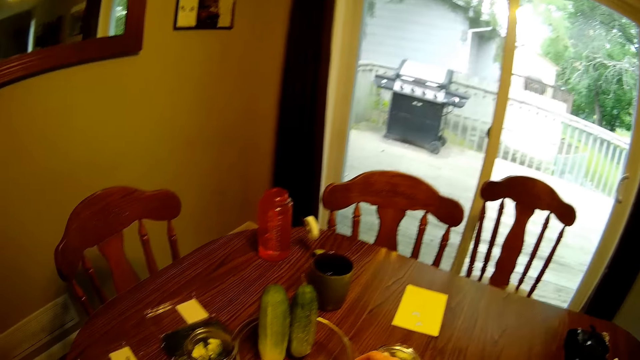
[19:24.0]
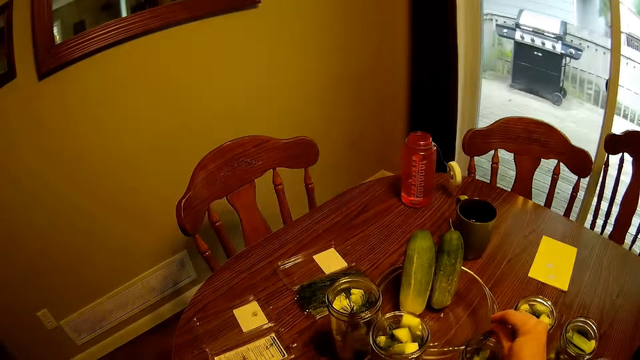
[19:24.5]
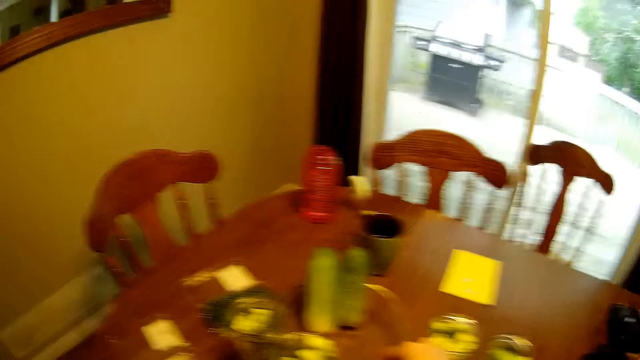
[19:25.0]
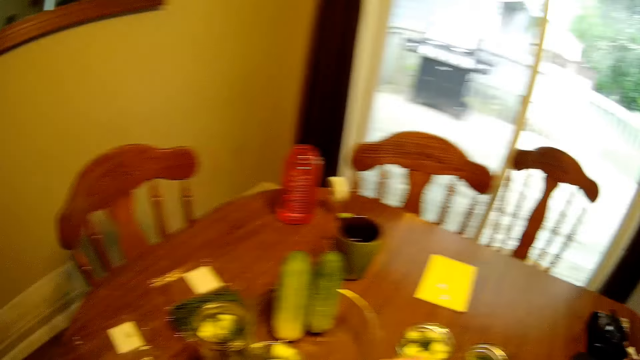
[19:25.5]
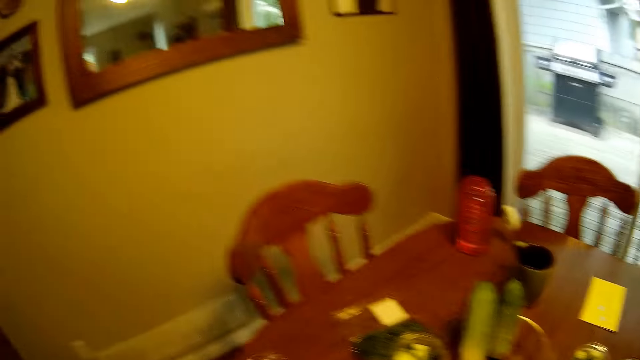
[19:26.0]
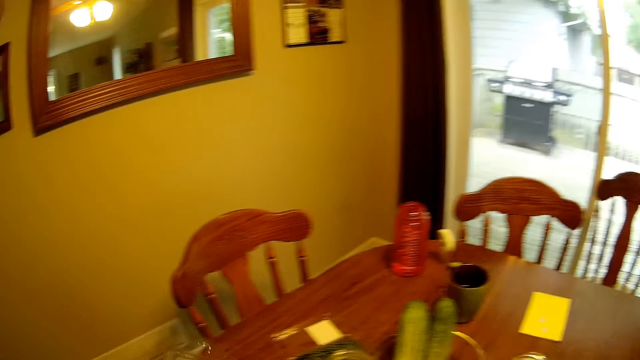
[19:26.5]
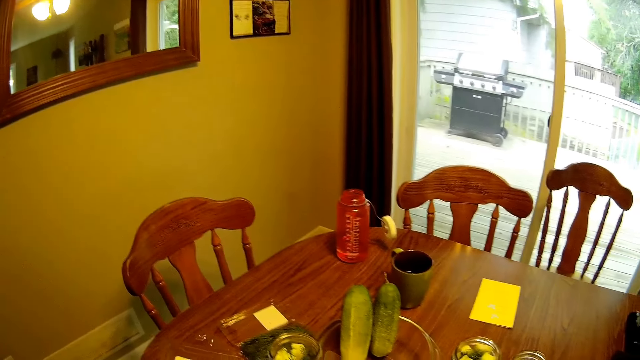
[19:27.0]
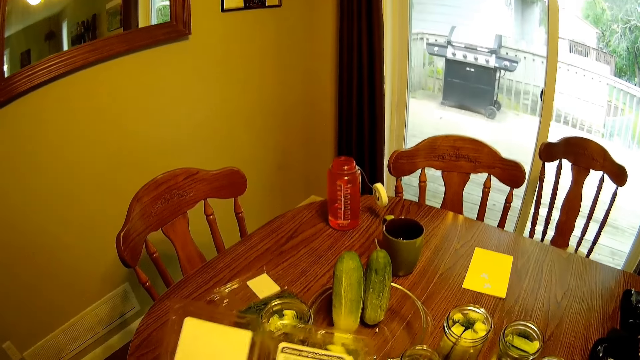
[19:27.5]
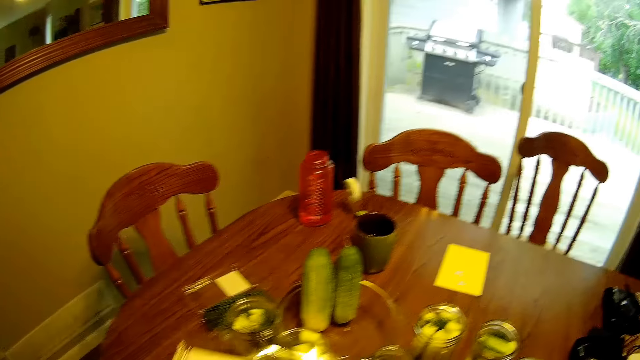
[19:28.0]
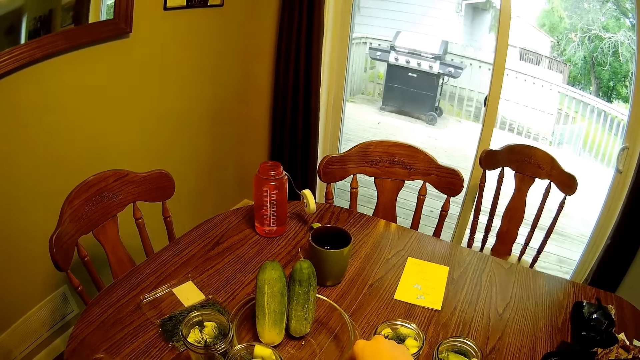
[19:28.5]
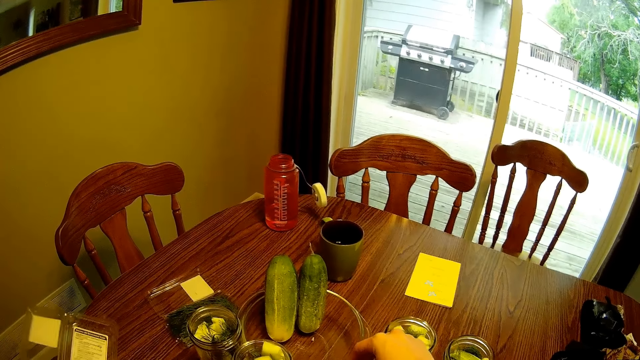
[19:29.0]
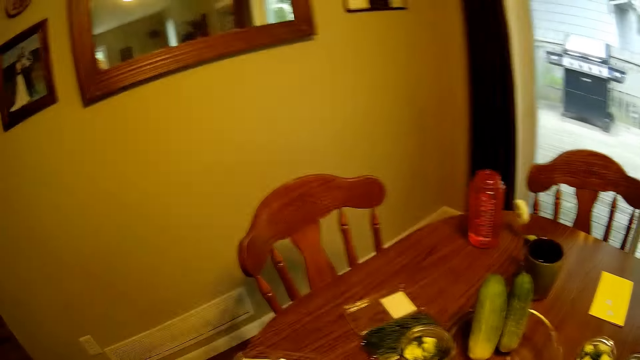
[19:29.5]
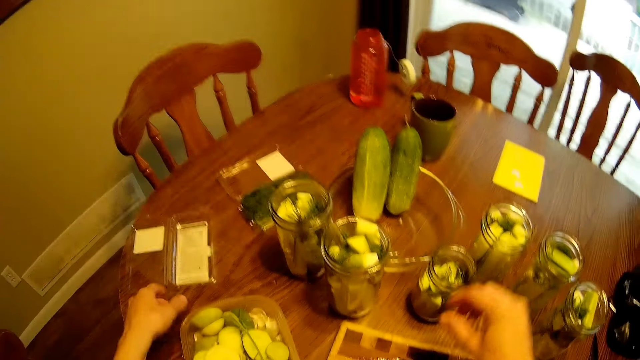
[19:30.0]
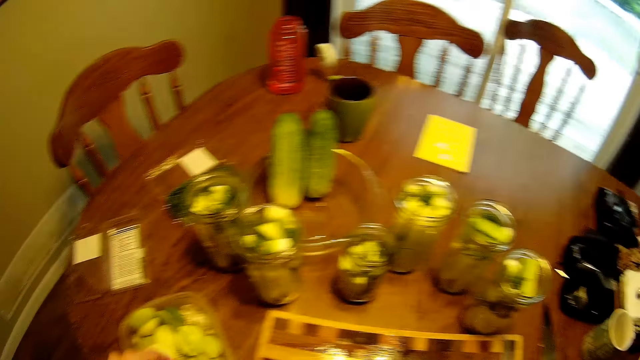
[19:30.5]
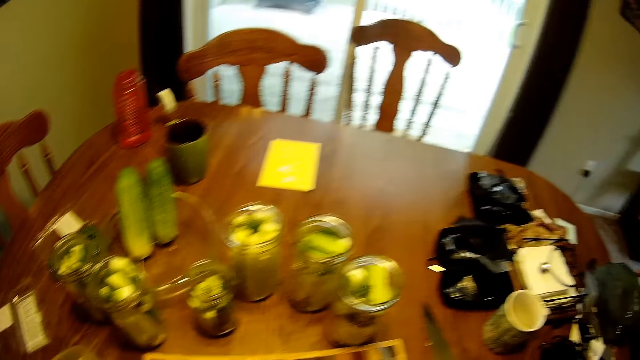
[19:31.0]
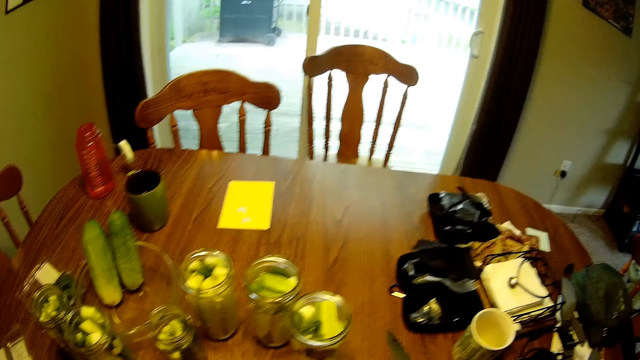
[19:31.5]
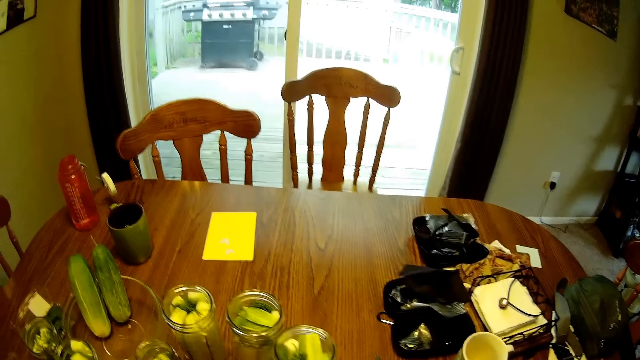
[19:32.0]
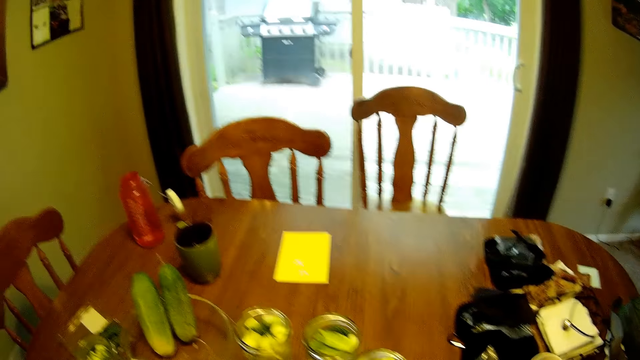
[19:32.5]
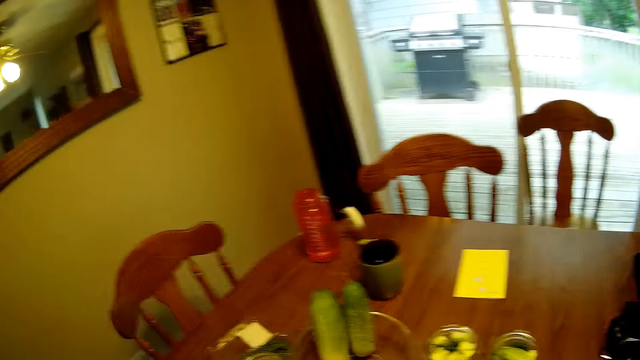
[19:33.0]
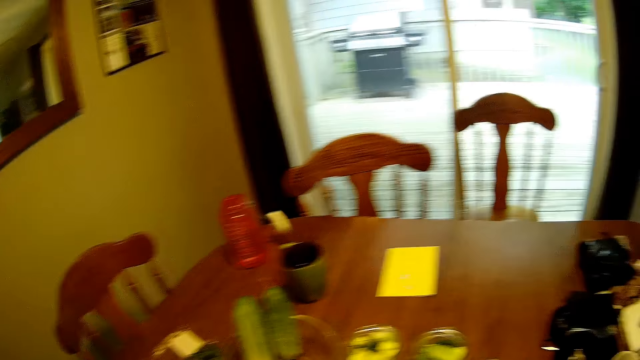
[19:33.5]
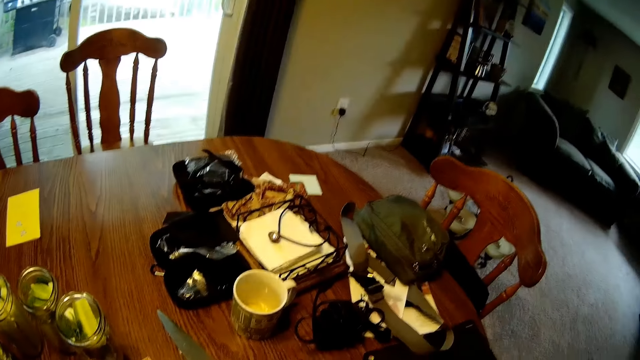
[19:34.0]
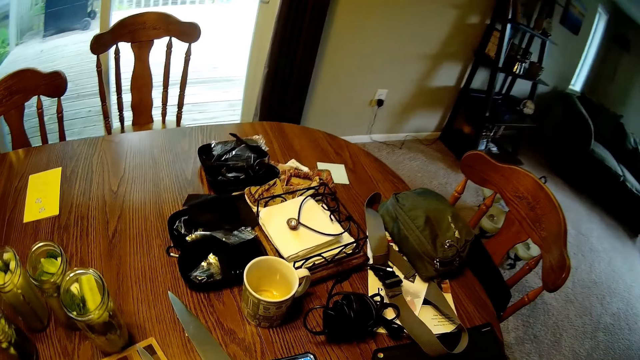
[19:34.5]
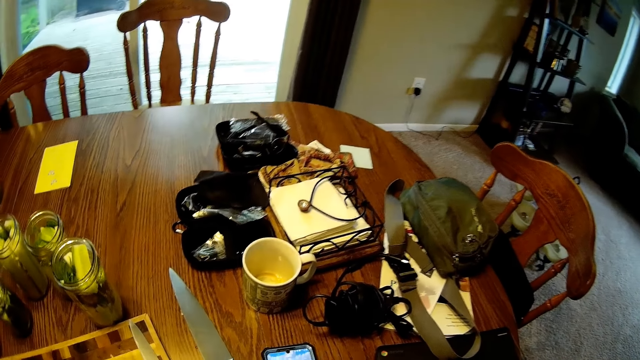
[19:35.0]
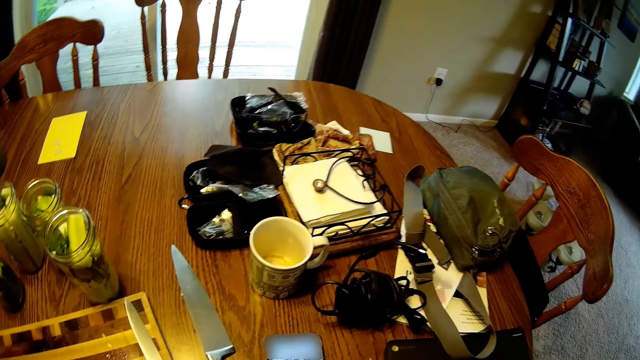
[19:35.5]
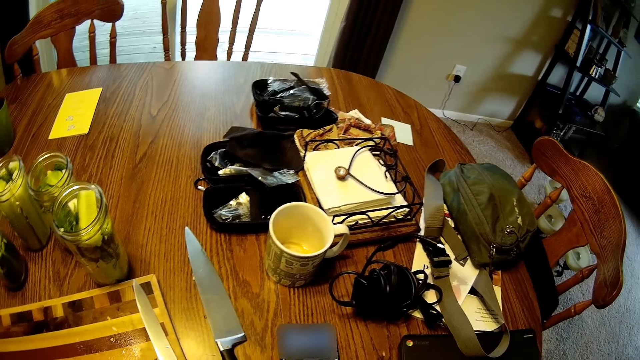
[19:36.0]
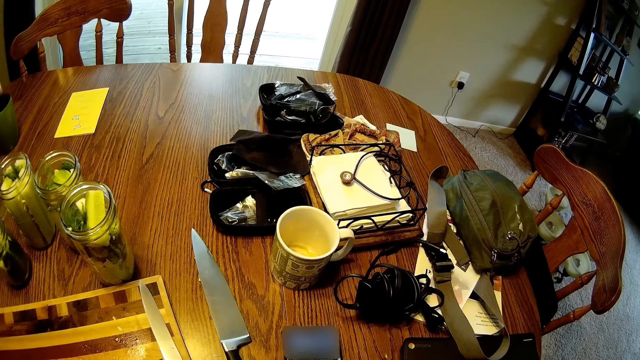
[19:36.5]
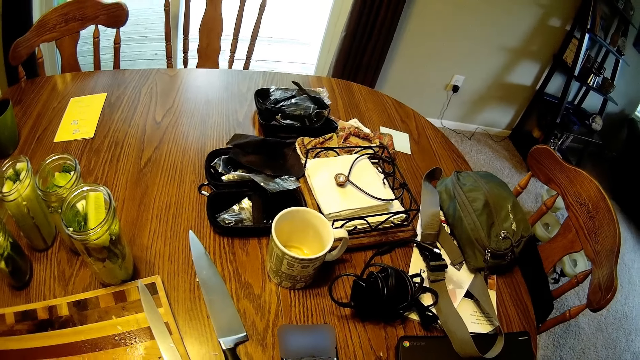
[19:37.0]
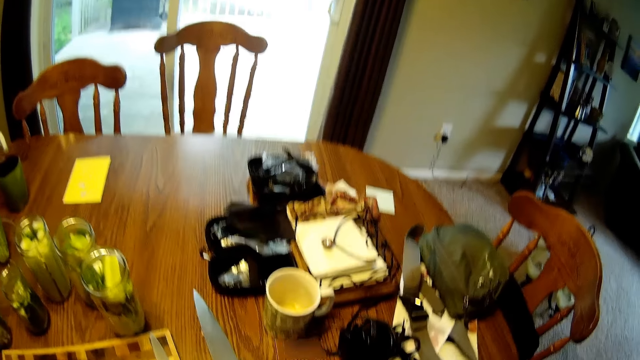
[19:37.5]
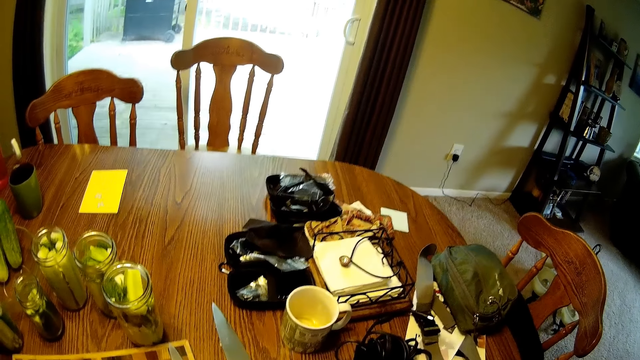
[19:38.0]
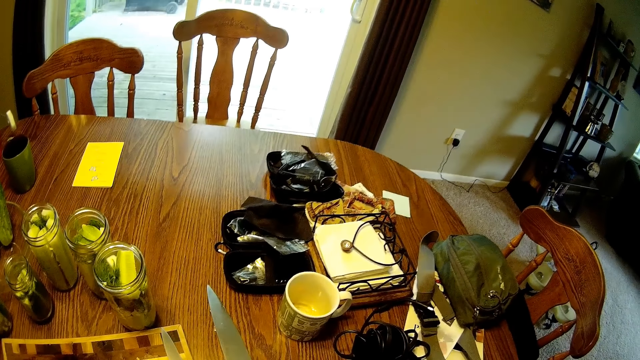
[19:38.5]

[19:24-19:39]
The camera wearer places the fruit in the jar. They hold a disposable fruit container and drop the disposable fruit container. They look at the phone.

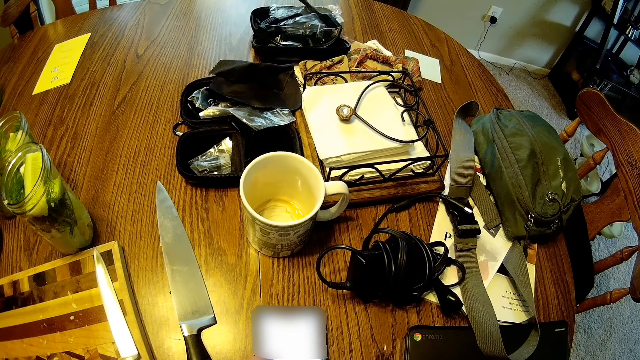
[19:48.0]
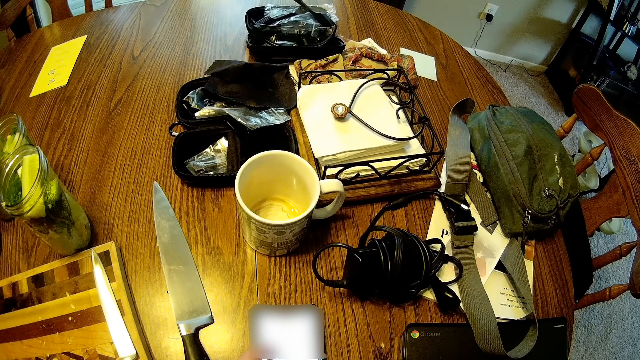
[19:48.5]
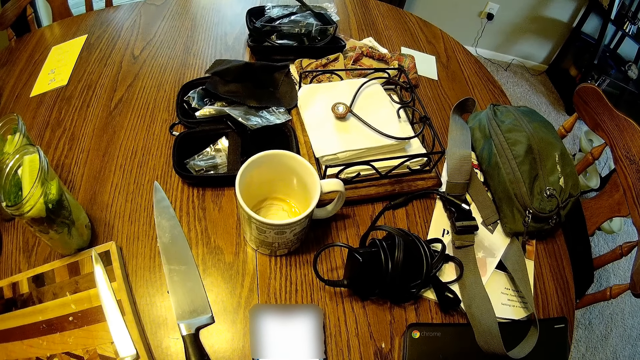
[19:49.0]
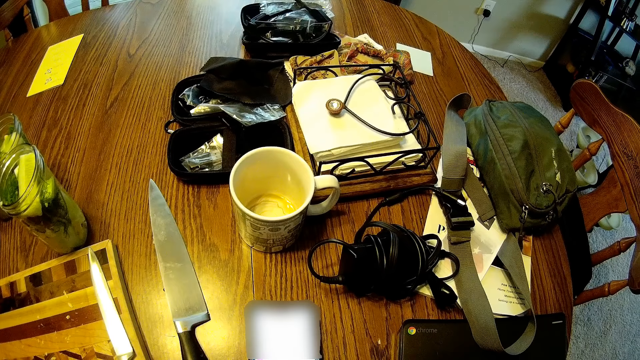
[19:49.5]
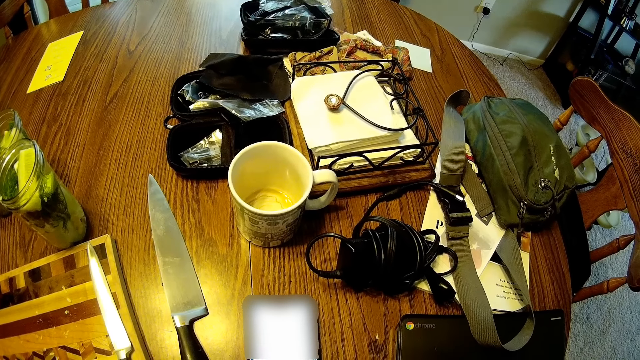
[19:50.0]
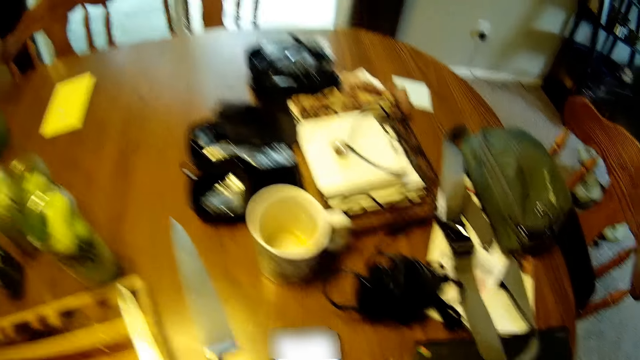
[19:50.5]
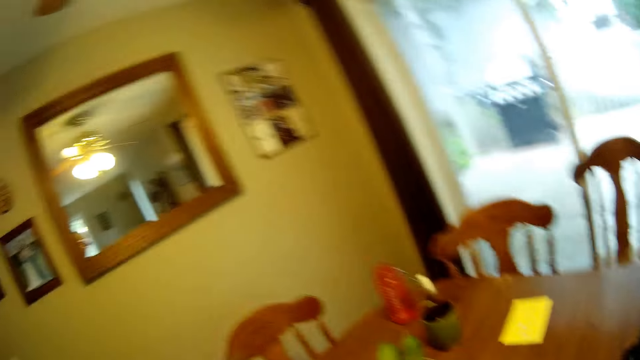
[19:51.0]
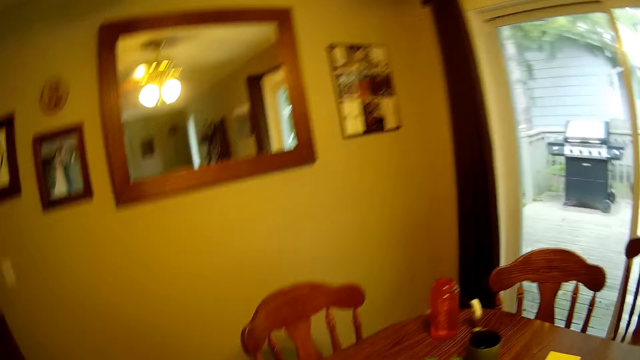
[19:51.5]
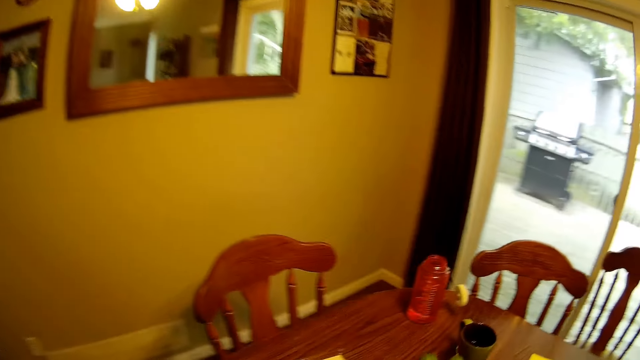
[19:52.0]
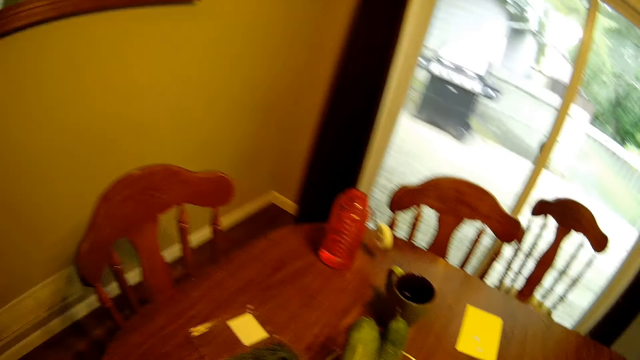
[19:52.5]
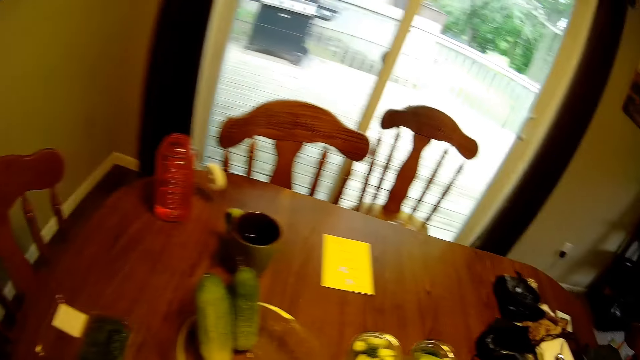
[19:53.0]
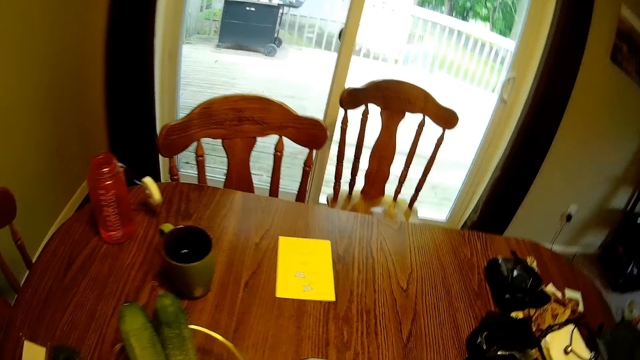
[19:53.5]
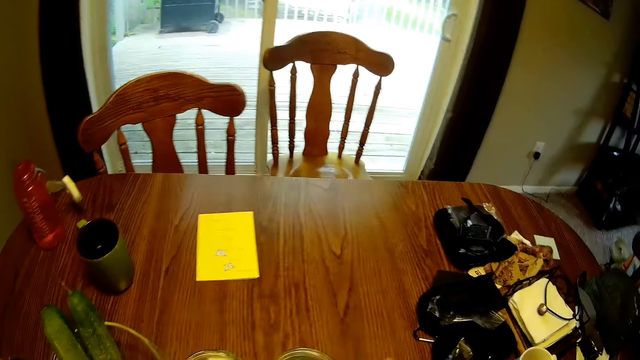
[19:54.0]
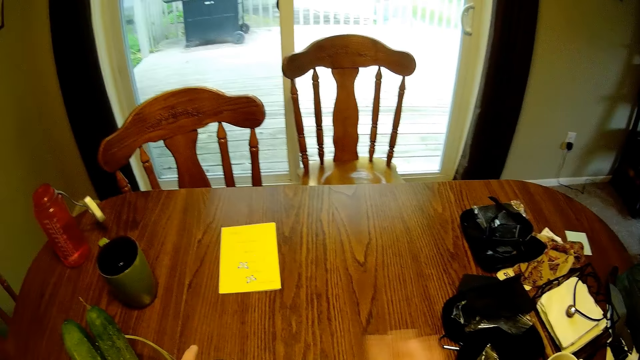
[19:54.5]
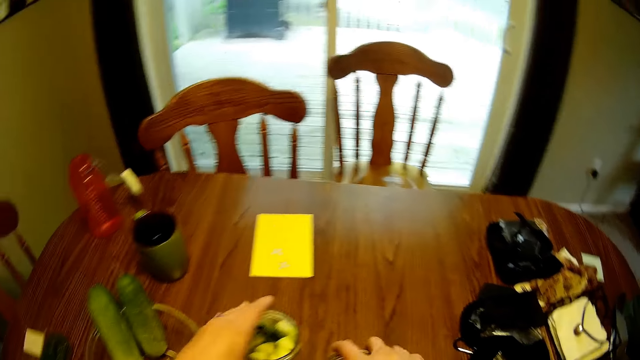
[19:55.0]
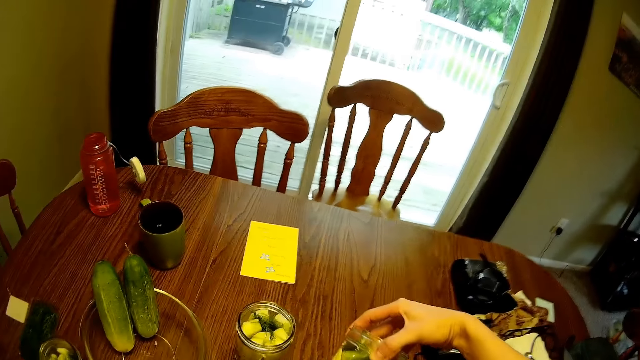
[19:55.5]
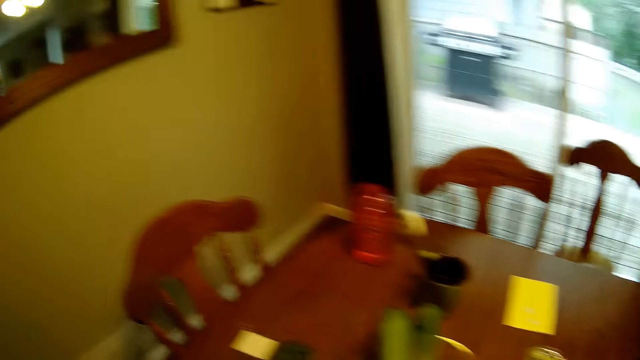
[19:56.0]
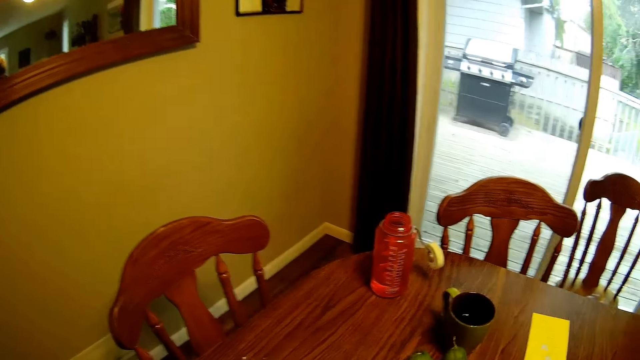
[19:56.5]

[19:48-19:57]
The camera wearer looks around the room. He removes his right hand from the glass jar. He lifts the glass jar with his right hand. He removes his left hand from another glass jar. He moves the jars. He drops the glass jar on the dining table.
